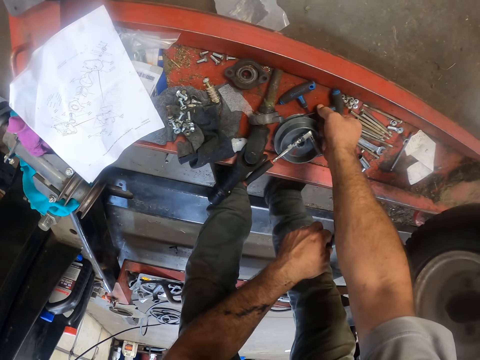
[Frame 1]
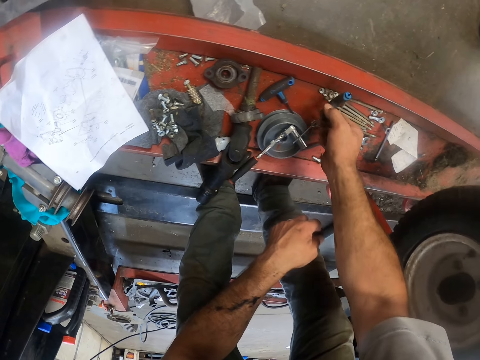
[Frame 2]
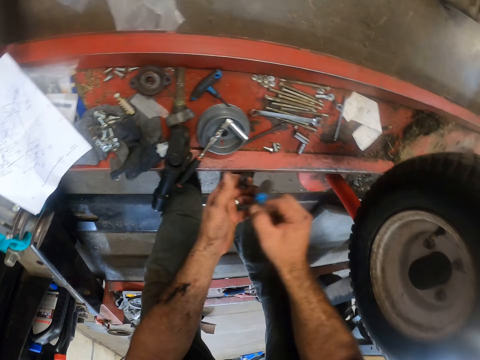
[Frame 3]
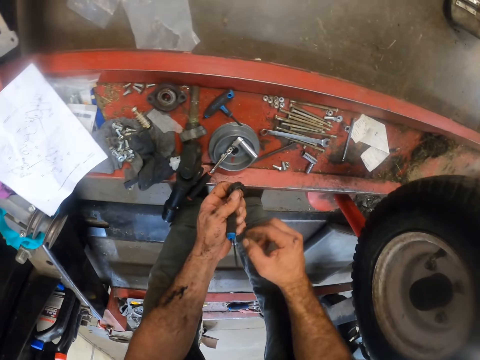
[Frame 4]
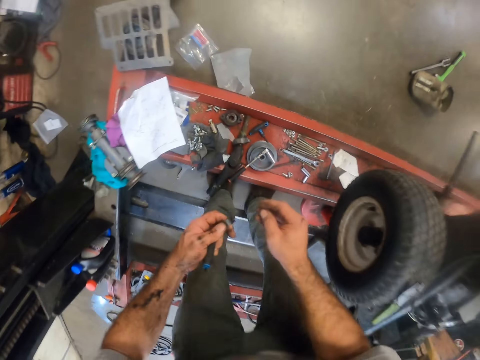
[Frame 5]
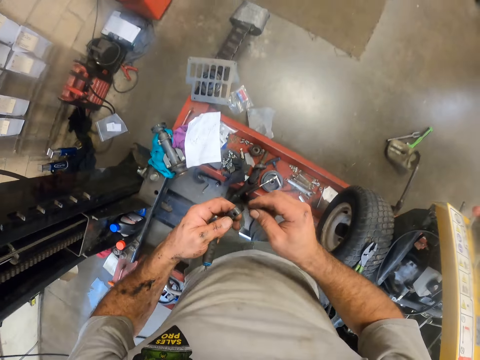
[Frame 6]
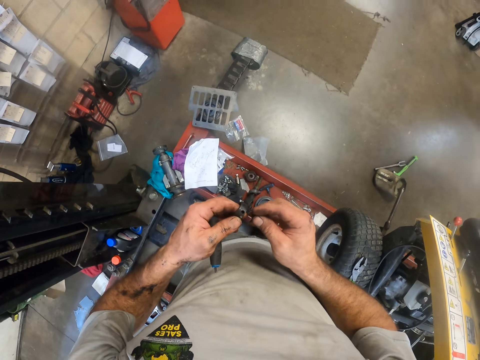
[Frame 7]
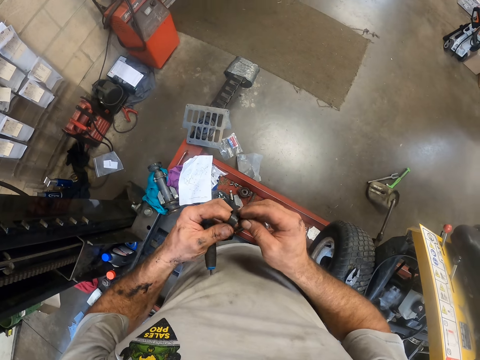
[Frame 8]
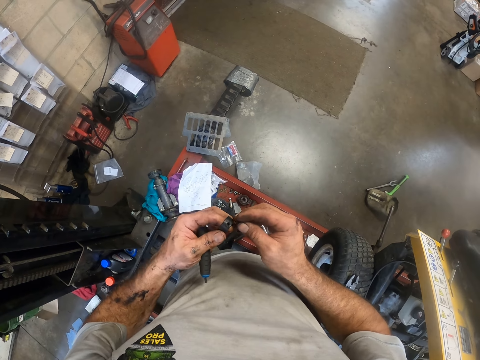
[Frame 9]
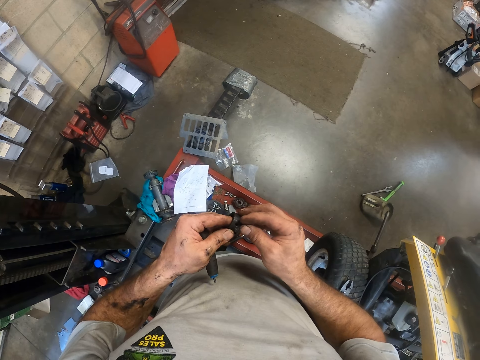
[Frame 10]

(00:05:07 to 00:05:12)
The camera wearer picks up a tool on the toolbox with his right hand. He passes the tool from his right hand to his left. He touches the nuts.

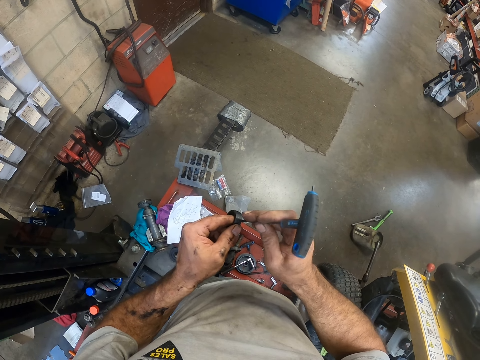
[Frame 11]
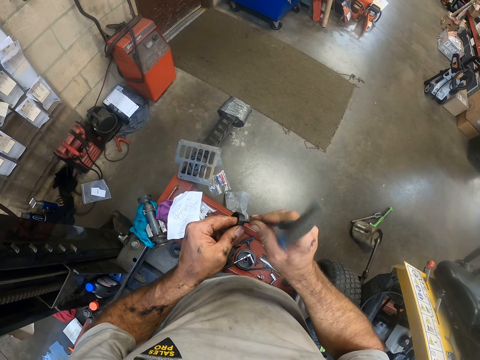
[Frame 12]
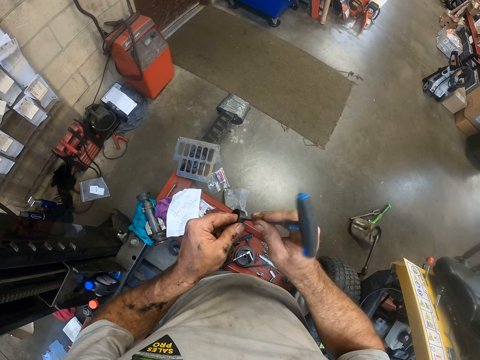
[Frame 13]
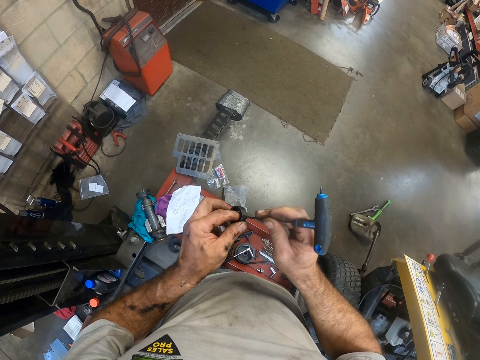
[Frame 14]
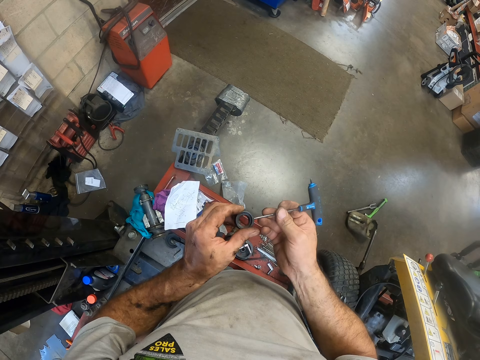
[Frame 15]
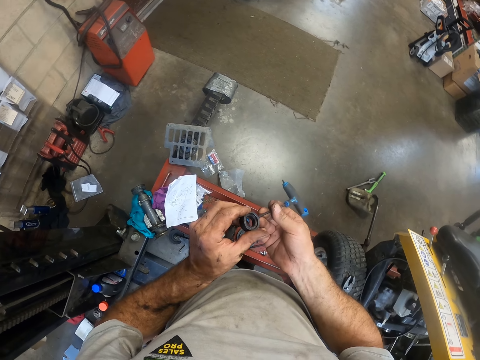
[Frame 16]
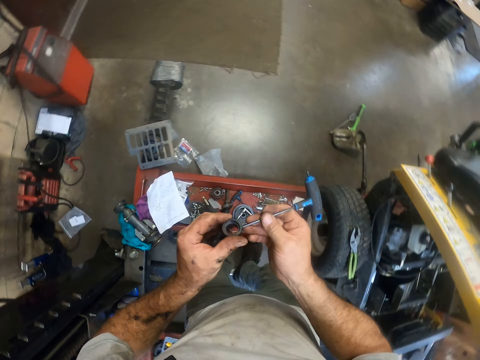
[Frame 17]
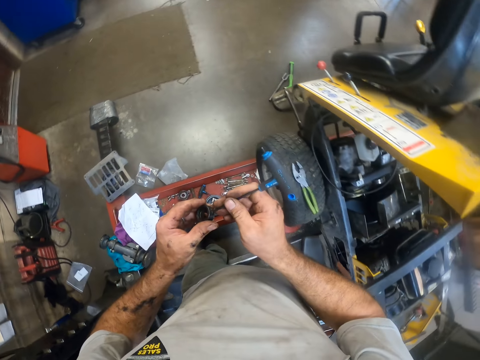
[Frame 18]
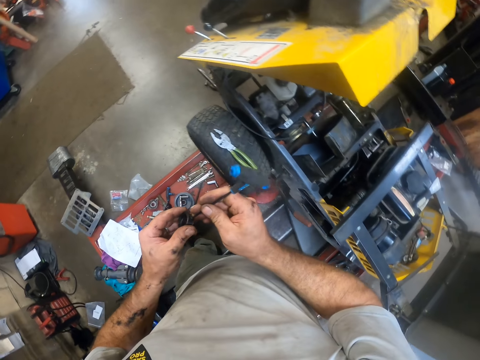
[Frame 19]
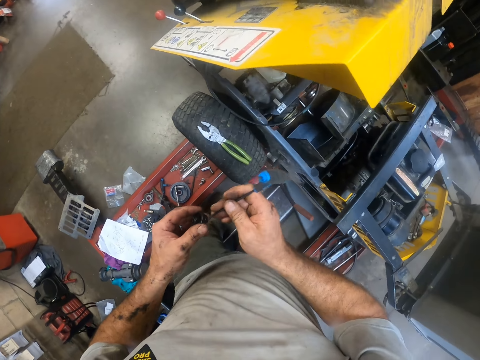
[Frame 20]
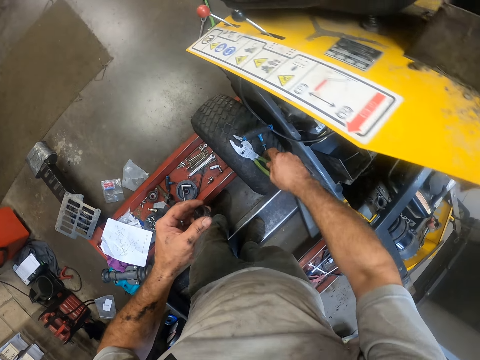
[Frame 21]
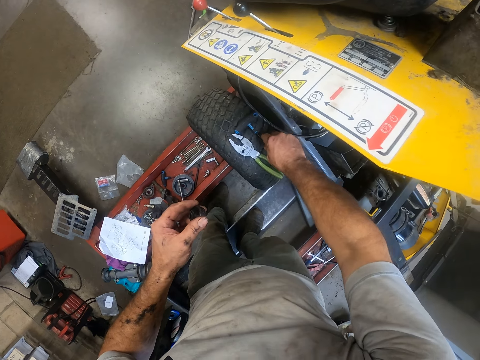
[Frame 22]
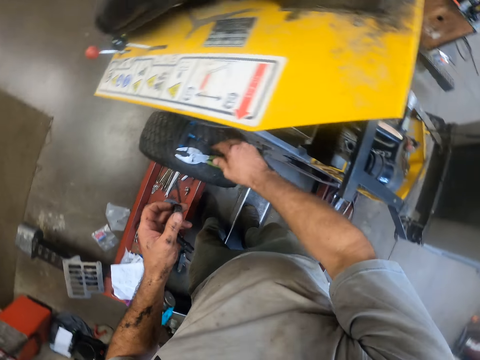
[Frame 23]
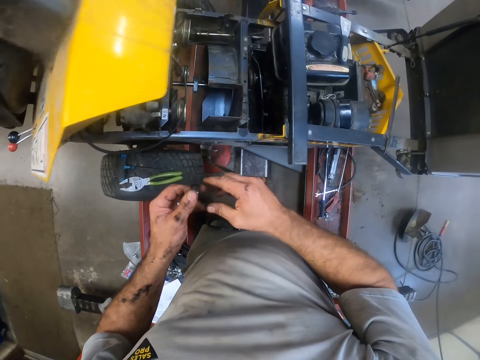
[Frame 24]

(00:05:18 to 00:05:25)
The camera wearer puts the tool into the hole in the bolt. He tightens the nut. He drops the tool on the tire of the lawn mower with his right hand.

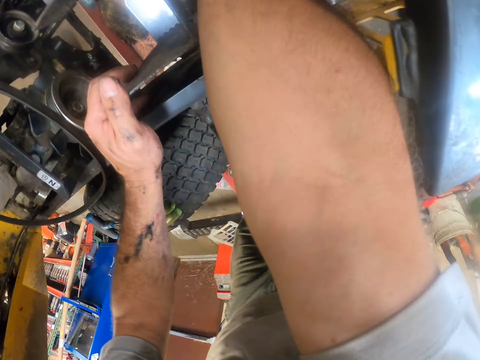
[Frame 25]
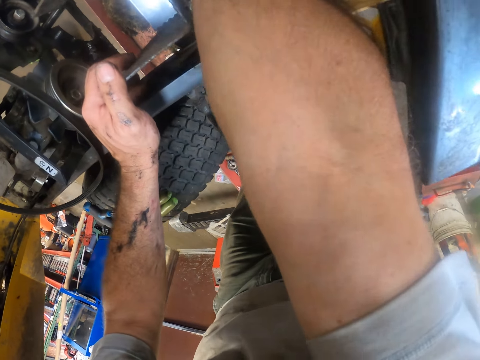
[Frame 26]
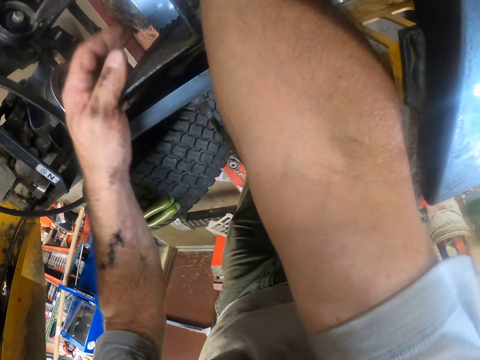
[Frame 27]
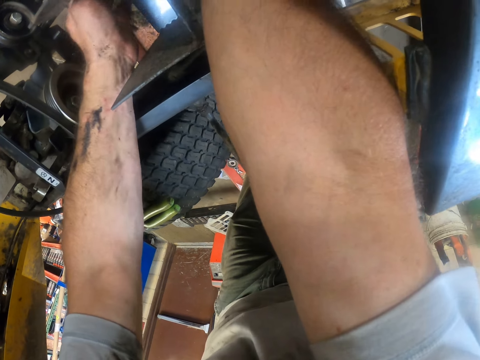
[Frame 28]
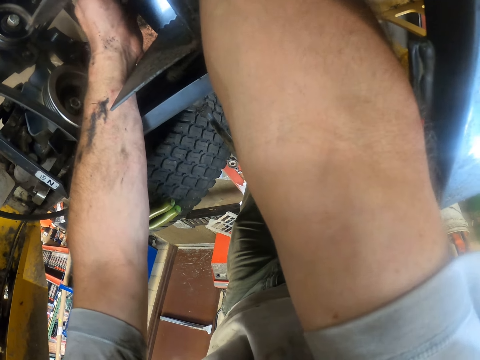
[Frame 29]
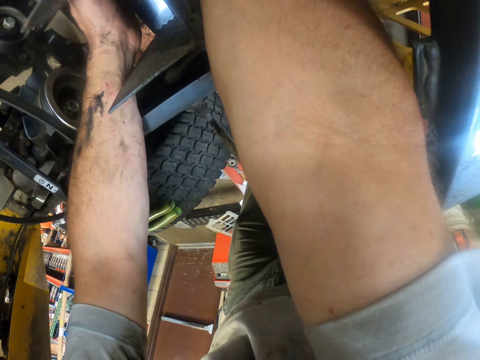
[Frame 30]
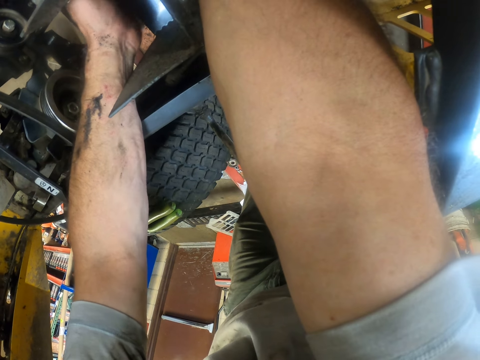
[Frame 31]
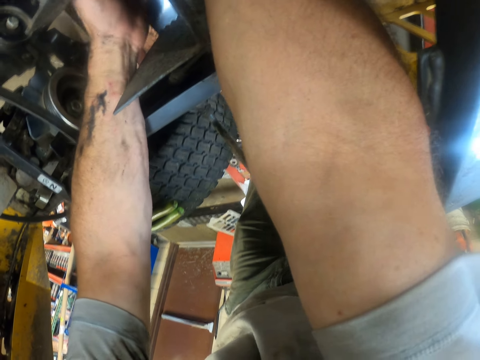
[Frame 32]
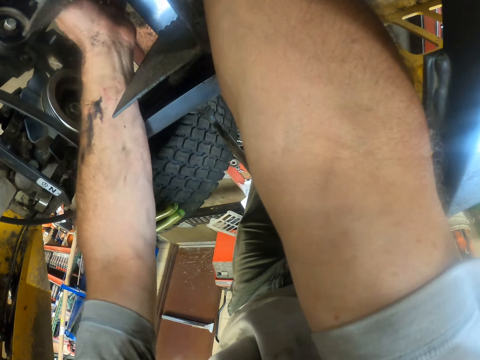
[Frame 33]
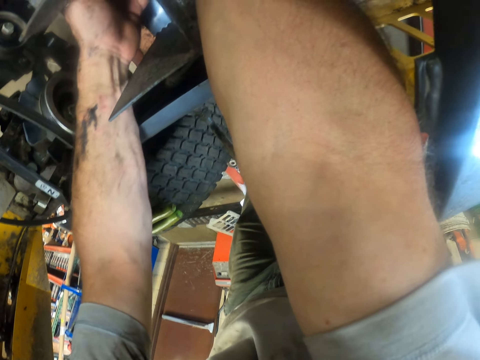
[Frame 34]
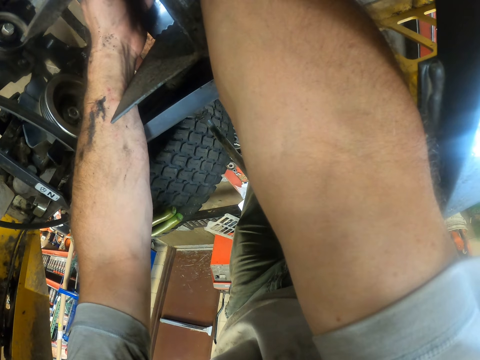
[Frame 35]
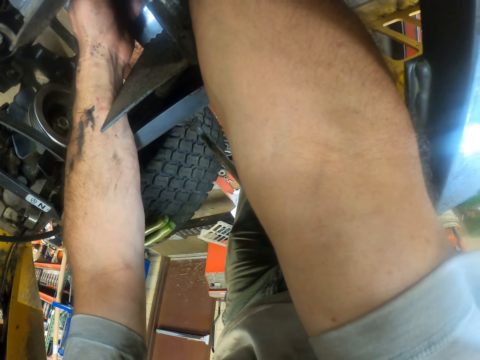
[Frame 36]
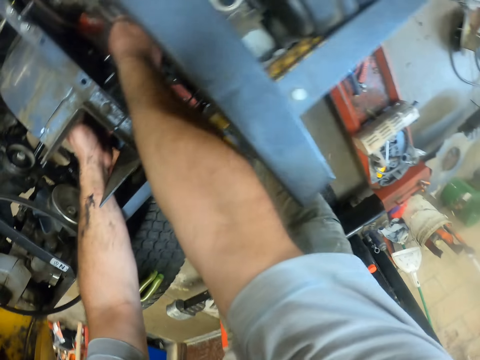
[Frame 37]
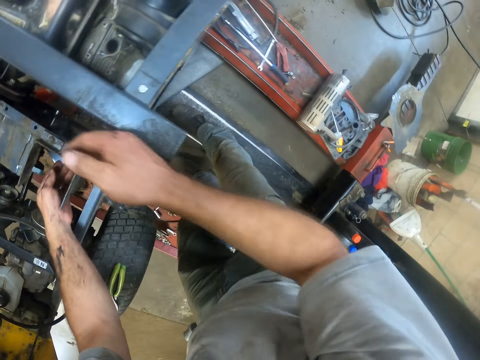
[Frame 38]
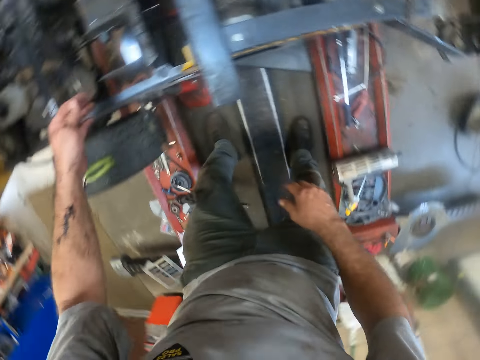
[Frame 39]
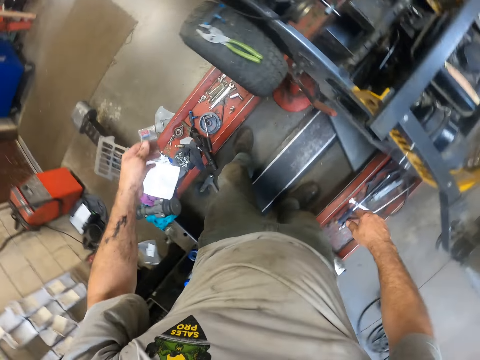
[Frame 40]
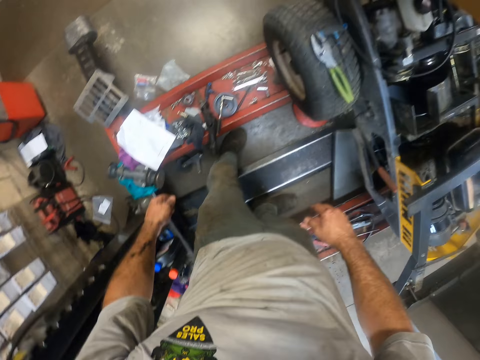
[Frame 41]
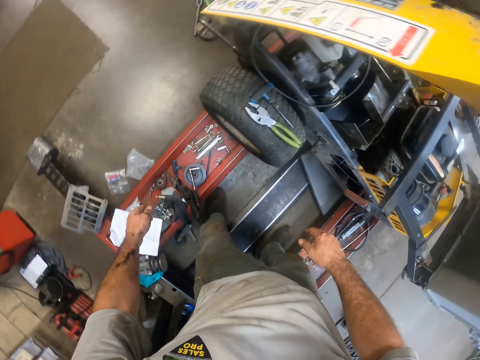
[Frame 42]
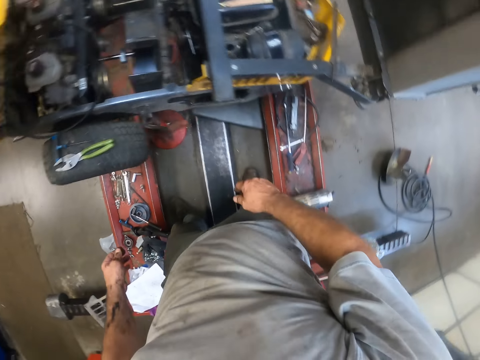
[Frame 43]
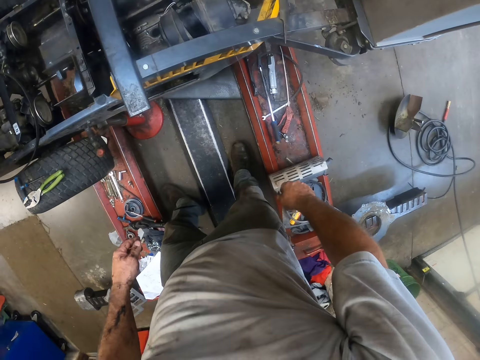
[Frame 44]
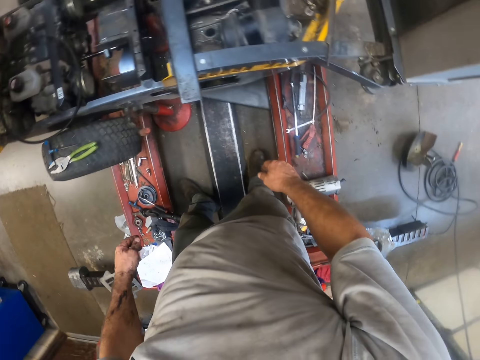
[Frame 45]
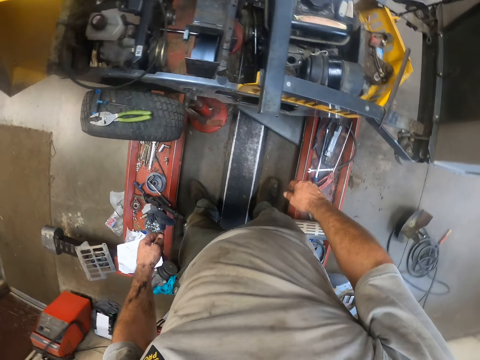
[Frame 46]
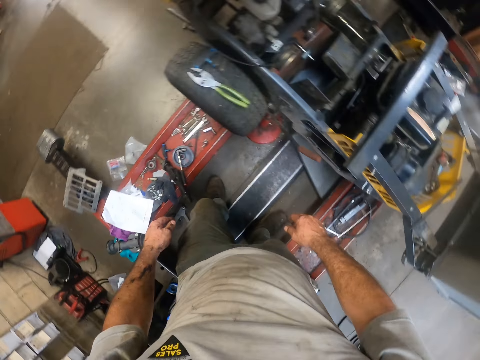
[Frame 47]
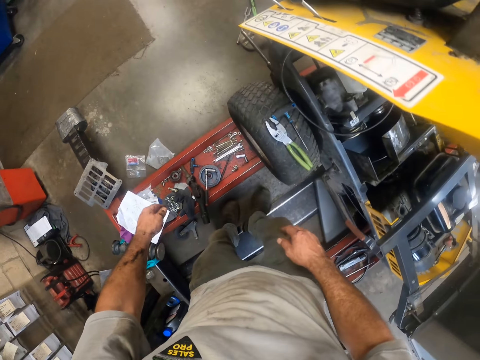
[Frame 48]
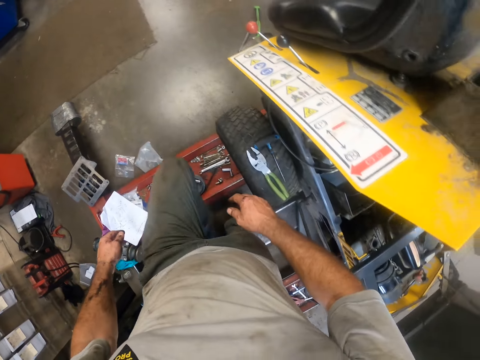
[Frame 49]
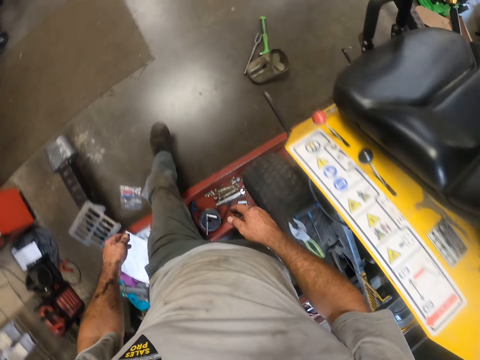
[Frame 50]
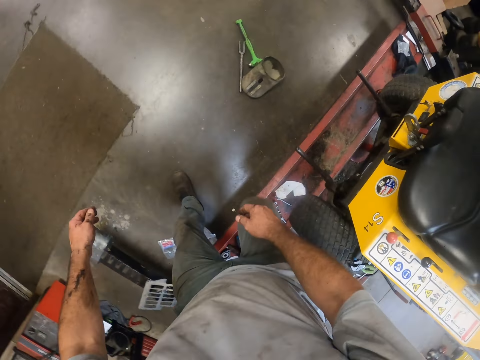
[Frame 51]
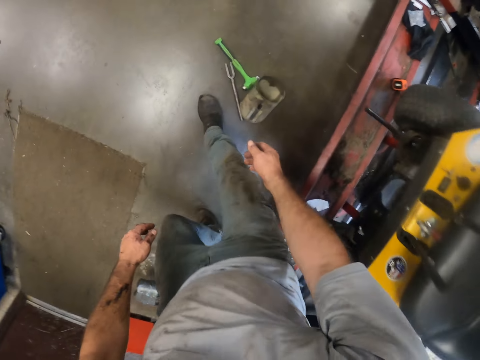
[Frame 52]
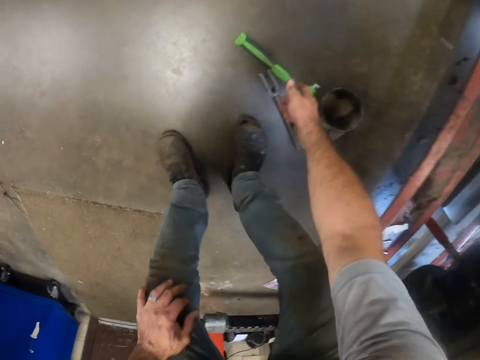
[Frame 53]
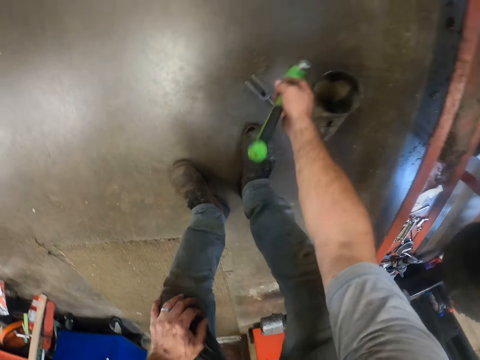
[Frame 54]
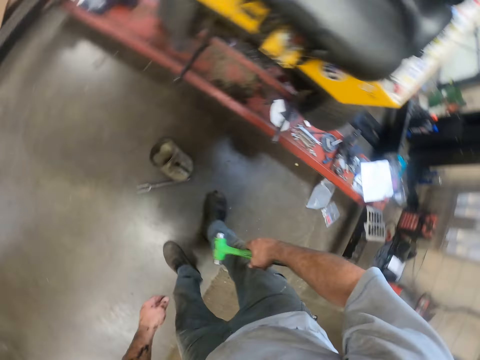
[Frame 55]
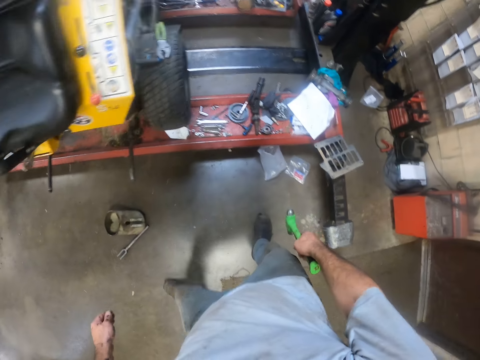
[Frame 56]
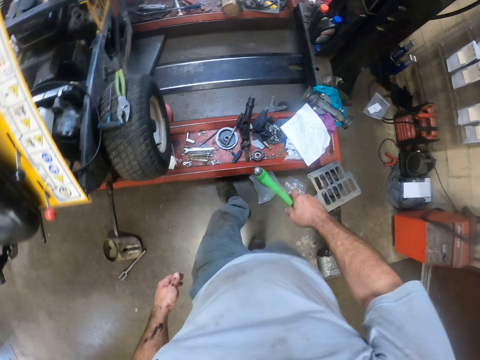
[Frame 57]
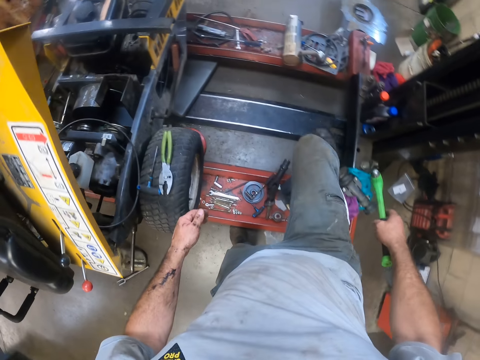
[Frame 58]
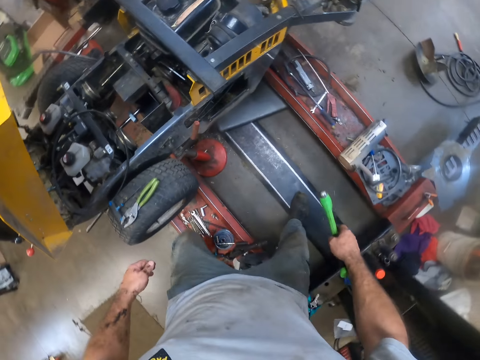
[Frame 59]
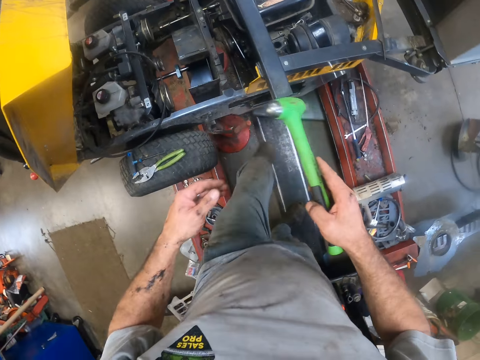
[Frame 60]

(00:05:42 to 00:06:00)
The camera wearer supports the attaching with his left hand. He moves his hand. He looks around. He walks around. He picks up a green hammer on the floor with his right hand. He walks around.
